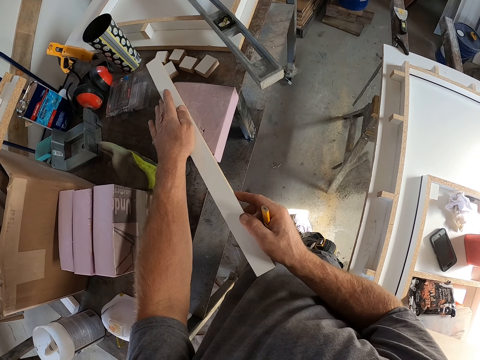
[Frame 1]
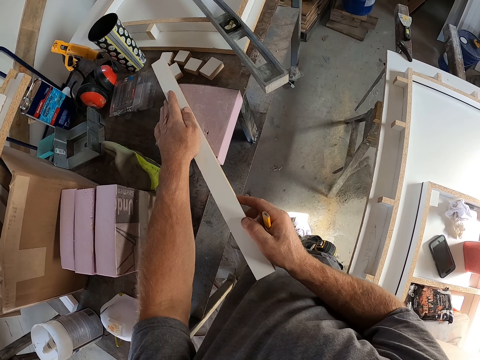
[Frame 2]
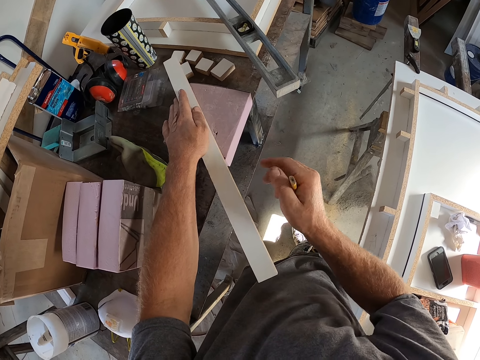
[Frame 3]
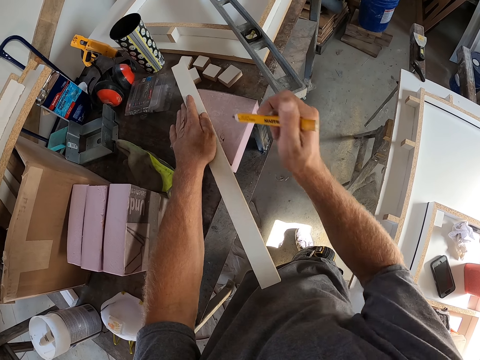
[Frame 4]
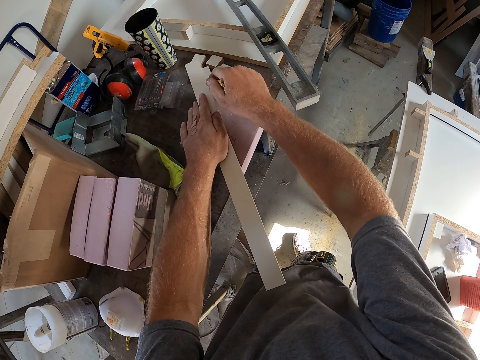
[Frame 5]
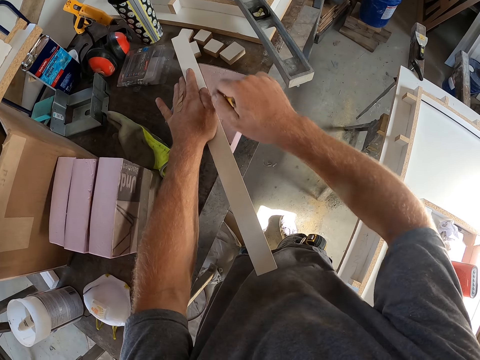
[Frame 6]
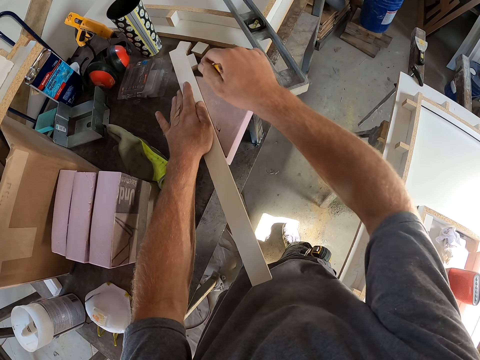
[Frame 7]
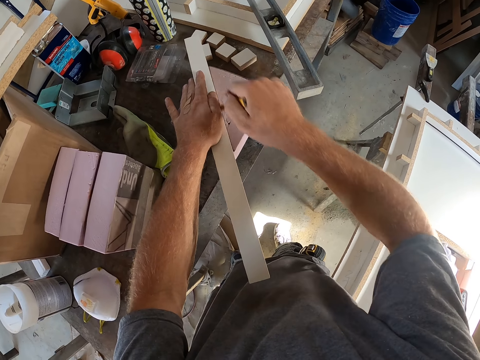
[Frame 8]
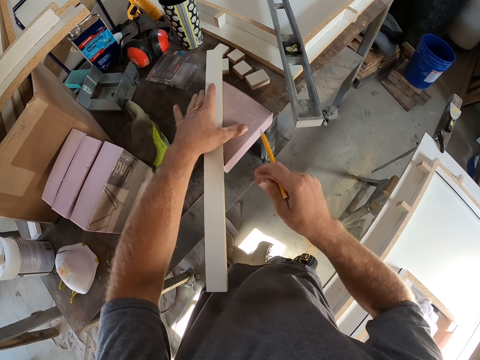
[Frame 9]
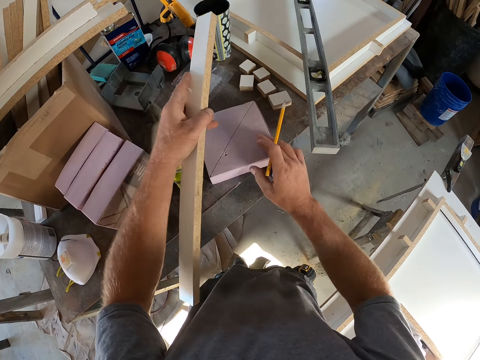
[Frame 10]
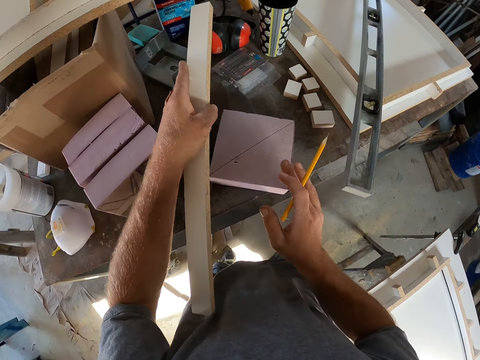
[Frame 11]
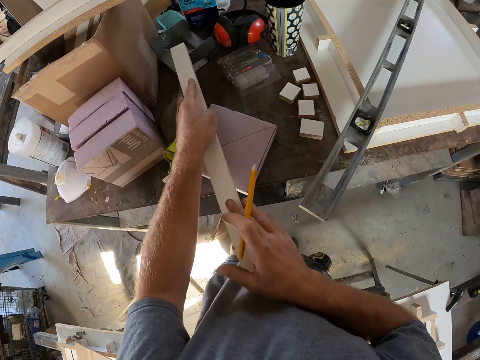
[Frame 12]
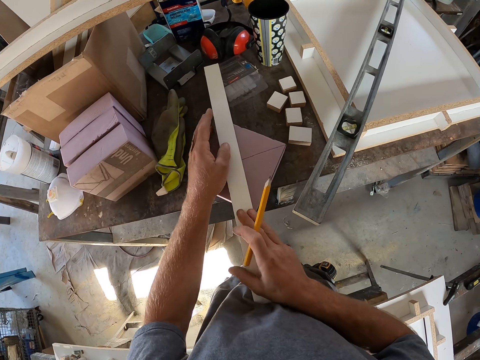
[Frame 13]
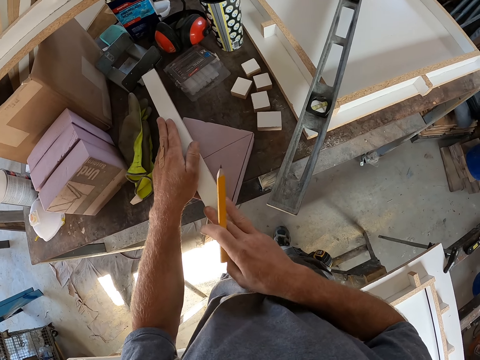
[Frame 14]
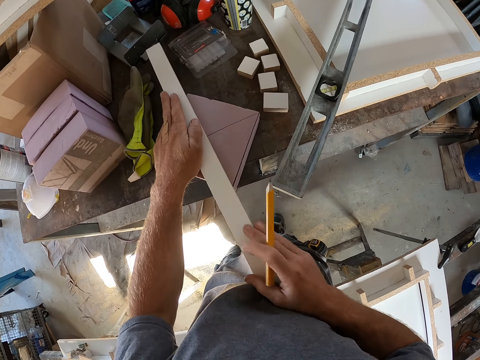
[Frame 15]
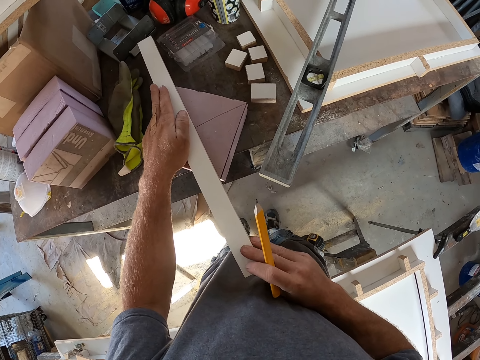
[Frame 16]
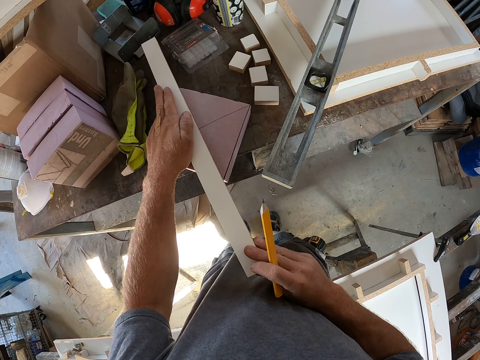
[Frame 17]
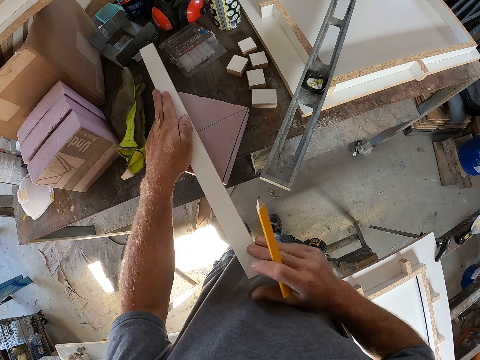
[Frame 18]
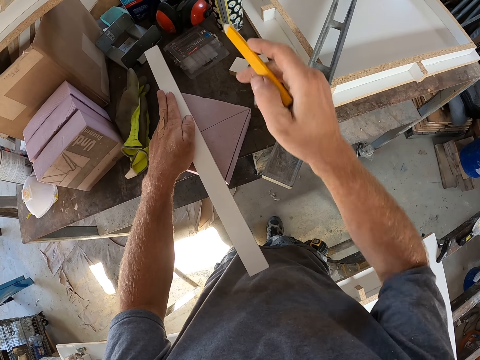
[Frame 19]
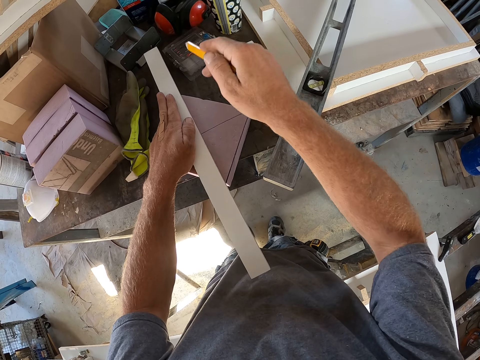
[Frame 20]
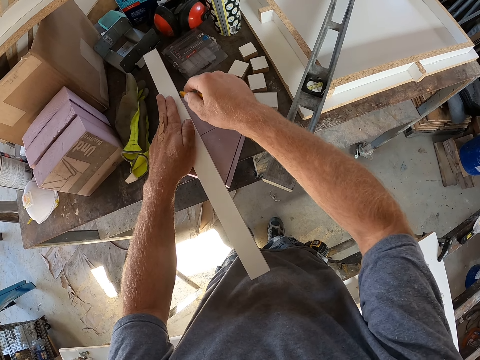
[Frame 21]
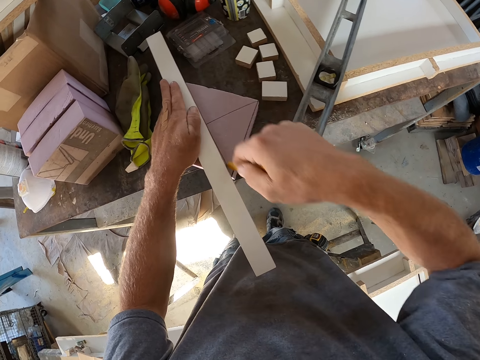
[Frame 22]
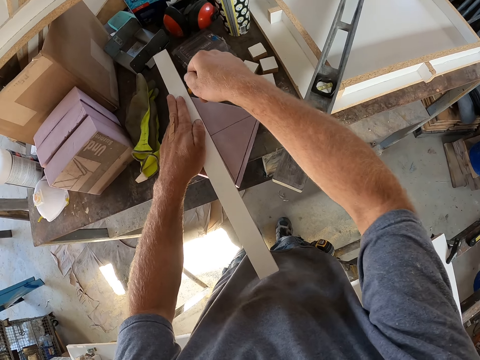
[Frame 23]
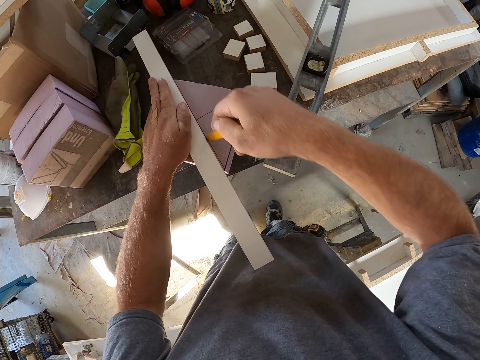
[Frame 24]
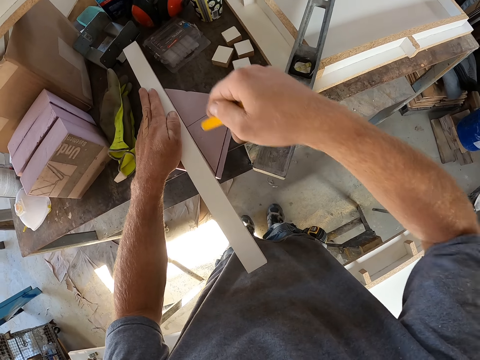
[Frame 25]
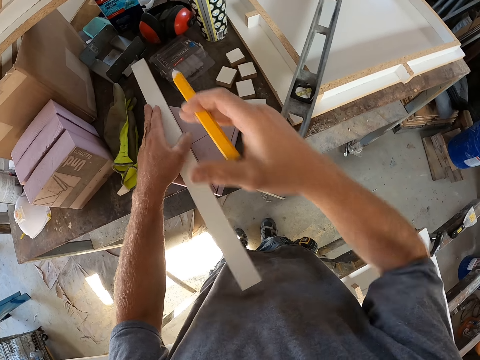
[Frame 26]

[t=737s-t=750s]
The camera wearer draws a line across the piece of wood with the pencil. They turn the piece of wood on the bottom. They put the piece of wood across the other piece of wood on the table. They draw a line across the piece of wood.

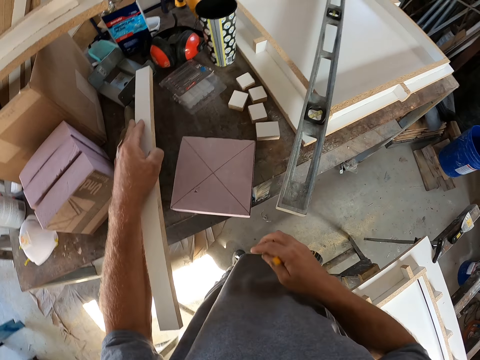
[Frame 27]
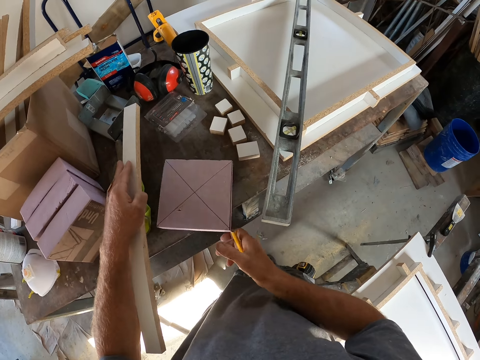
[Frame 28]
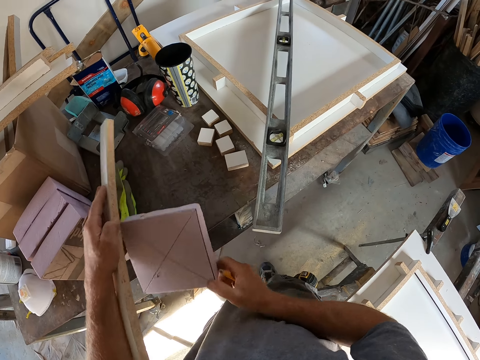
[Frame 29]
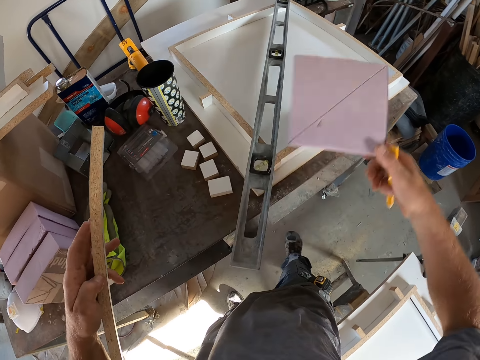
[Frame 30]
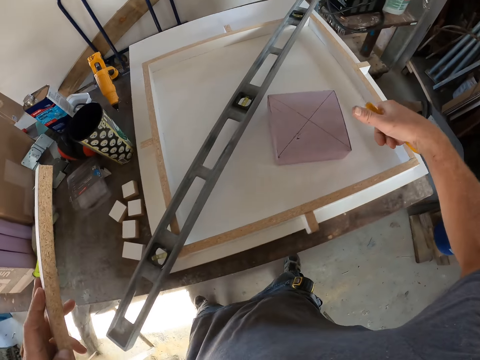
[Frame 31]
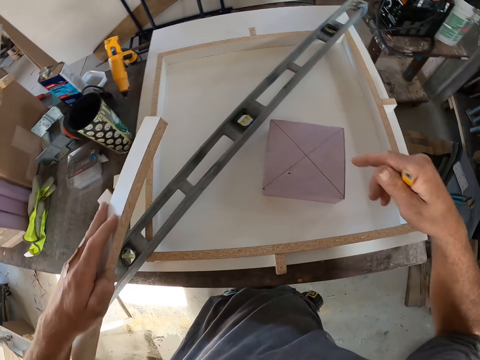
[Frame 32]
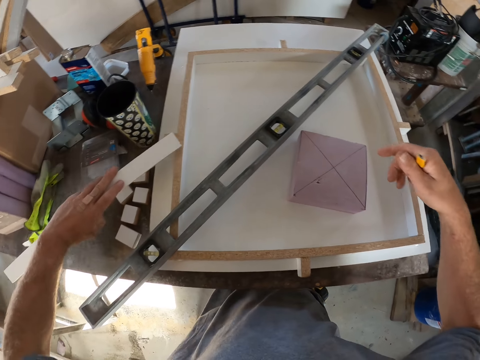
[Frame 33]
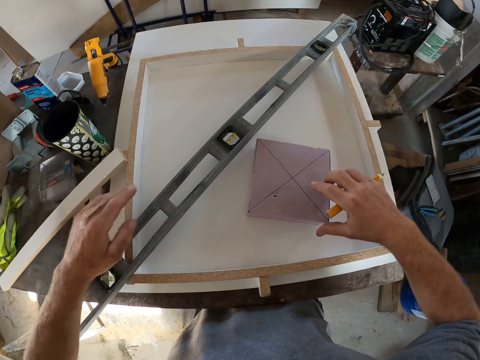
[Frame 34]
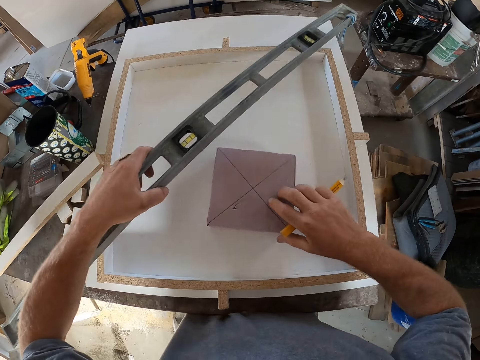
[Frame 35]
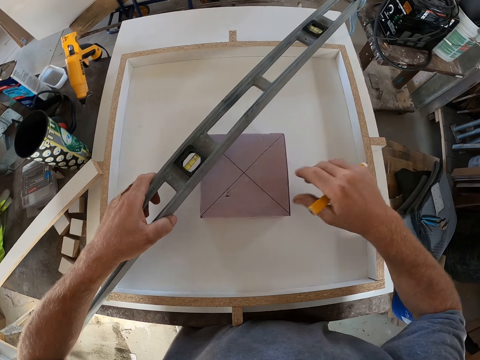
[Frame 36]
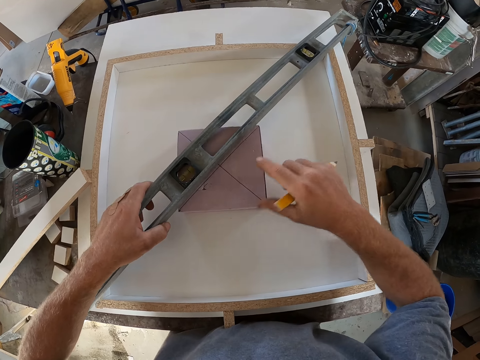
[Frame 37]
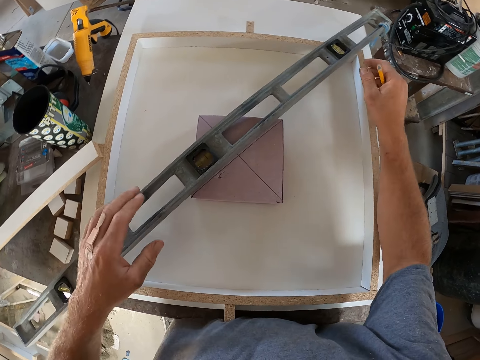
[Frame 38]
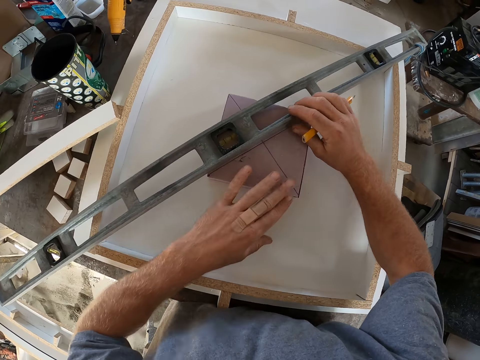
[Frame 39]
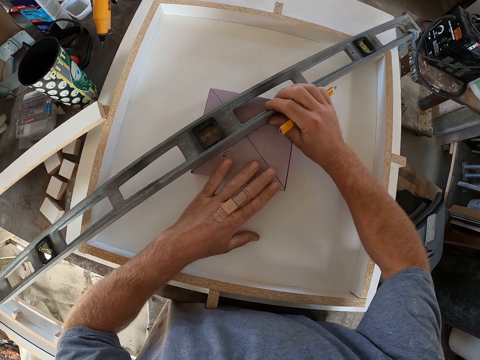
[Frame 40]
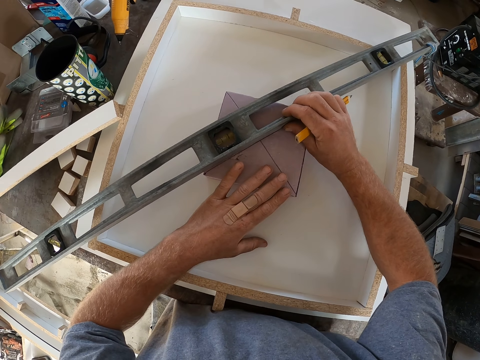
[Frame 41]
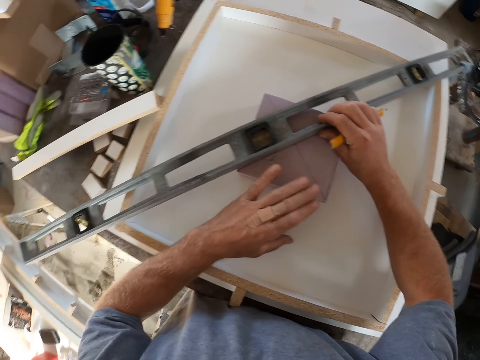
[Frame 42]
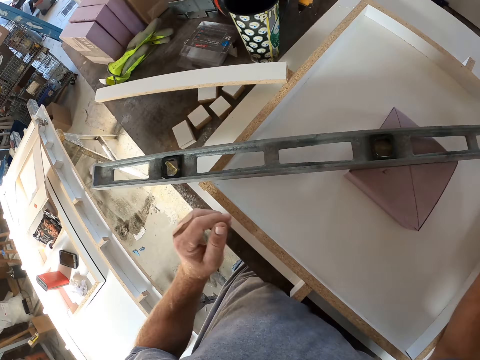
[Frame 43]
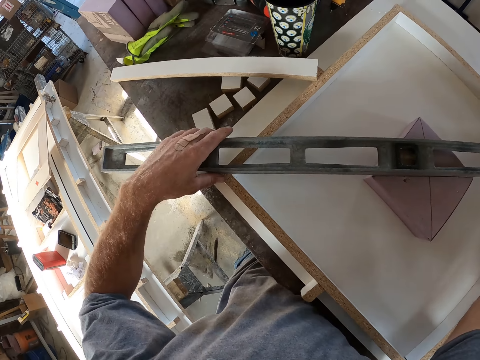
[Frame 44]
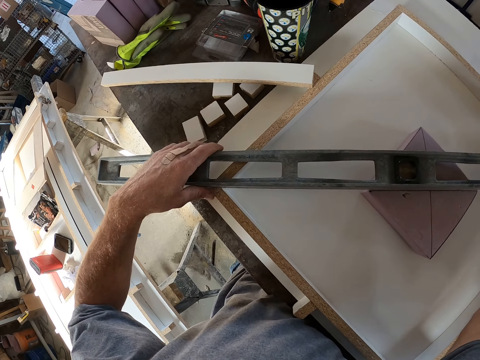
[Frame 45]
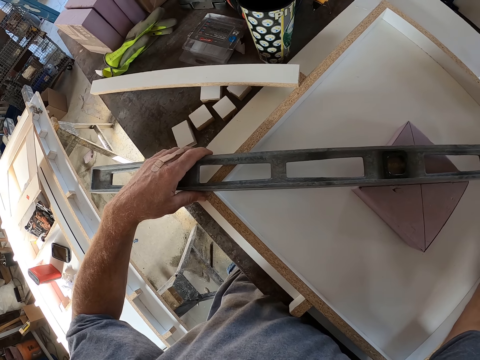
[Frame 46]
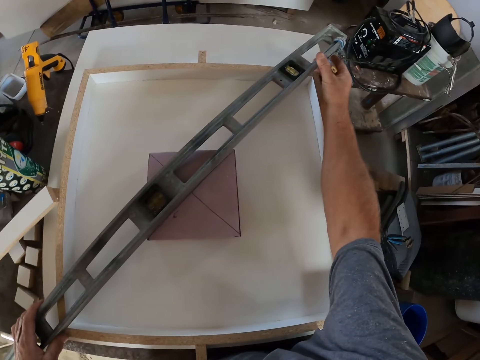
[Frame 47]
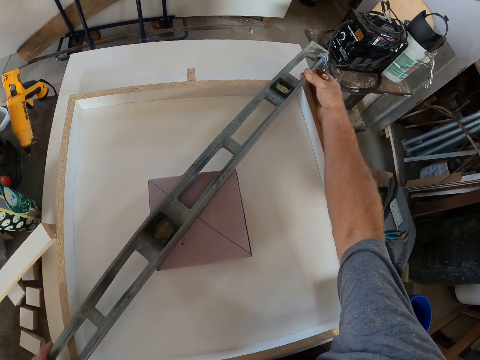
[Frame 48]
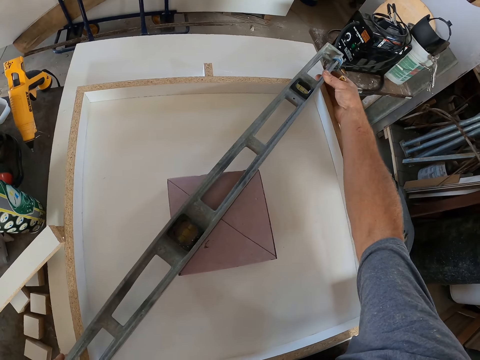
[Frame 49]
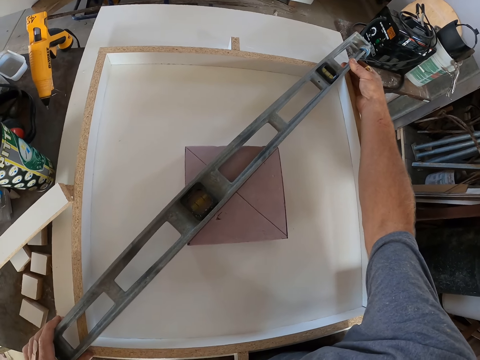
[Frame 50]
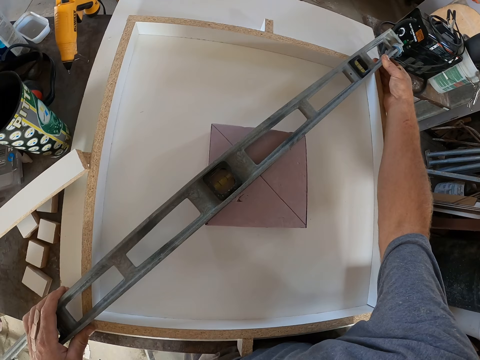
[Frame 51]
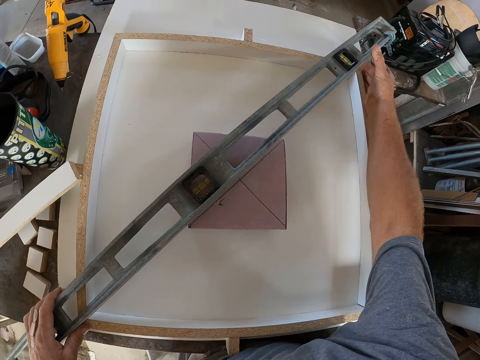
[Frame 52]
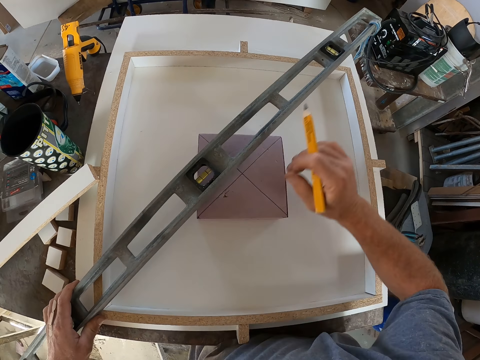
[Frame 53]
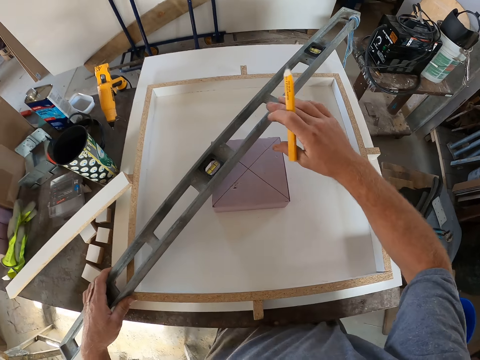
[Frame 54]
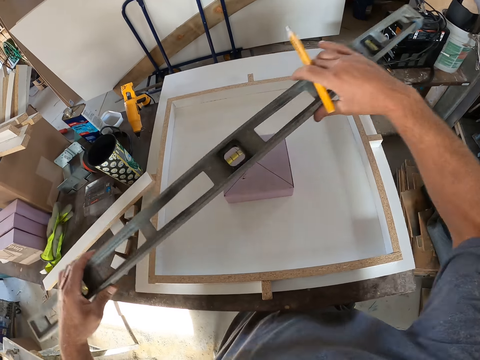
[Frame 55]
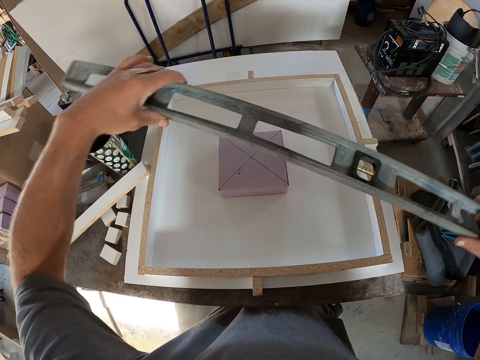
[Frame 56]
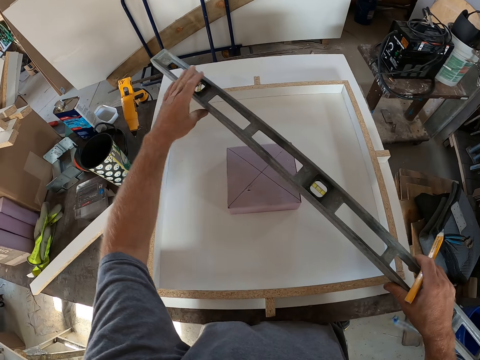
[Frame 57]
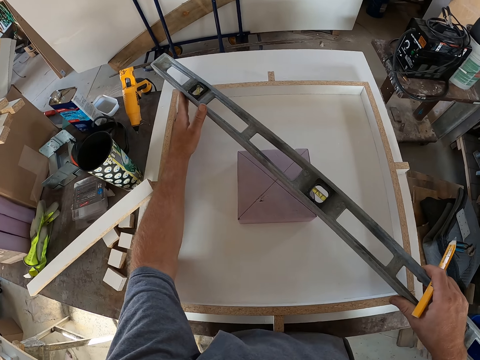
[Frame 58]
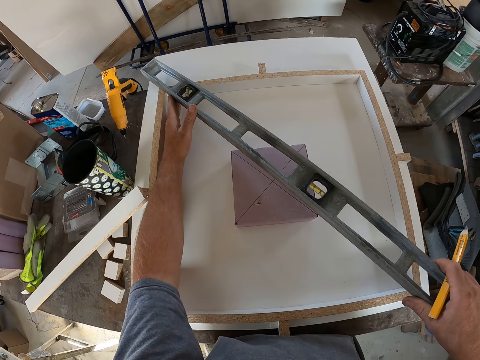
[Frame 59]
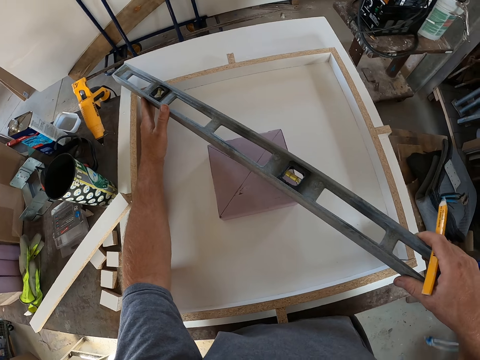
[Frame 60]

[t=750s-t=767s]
The camera wearer takes the bottom piece. They move the carton from the table to the board. They place the piece on the wooden frame. They put the other piece of wood on the table. They lift the metal frame. They put the carton under the spirit level. They push the piece of wood under the metal frame. They hold the metal frame. They measure the wood and carton with the spirit level. They turn the metal frame.
